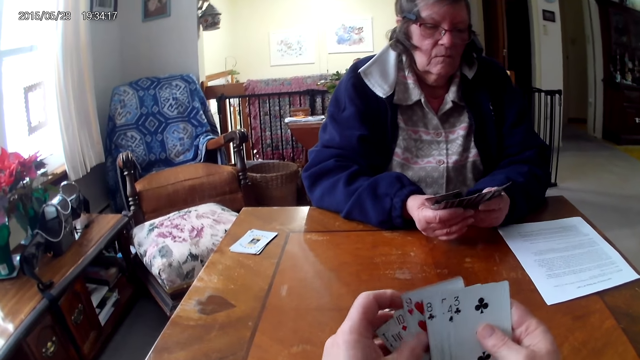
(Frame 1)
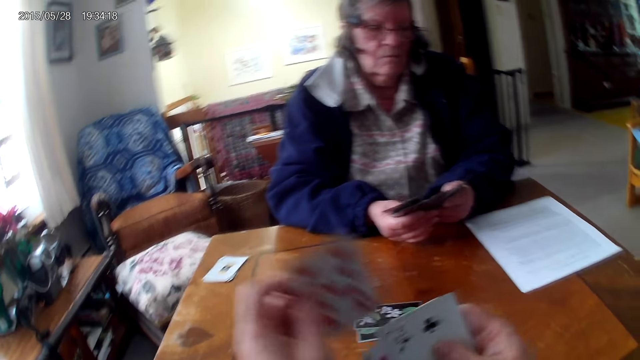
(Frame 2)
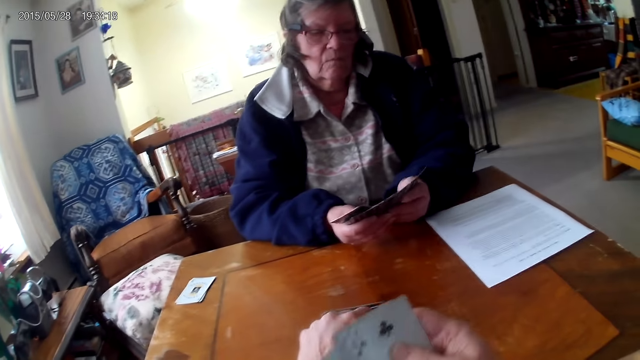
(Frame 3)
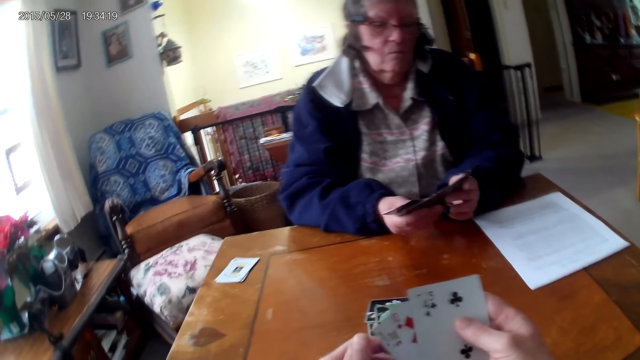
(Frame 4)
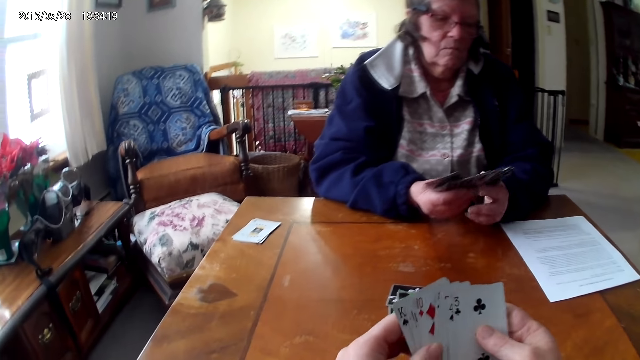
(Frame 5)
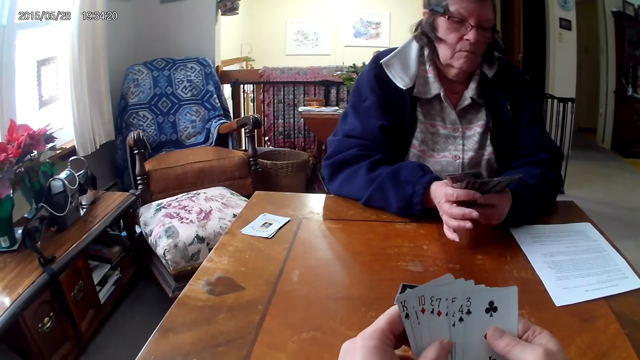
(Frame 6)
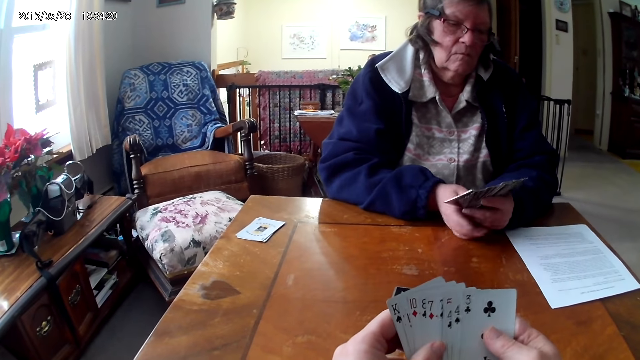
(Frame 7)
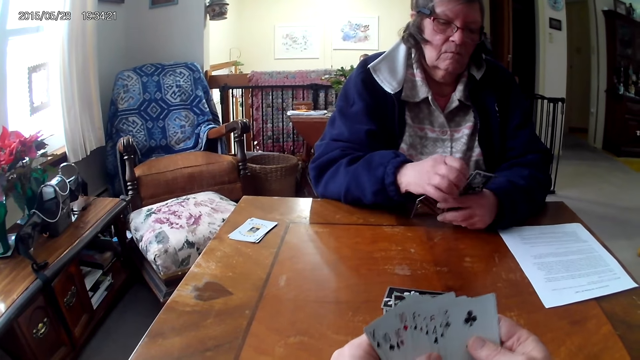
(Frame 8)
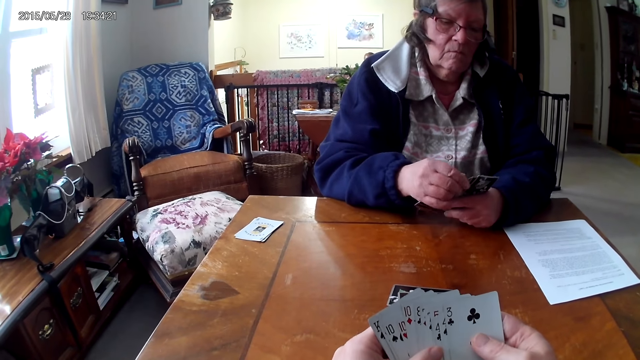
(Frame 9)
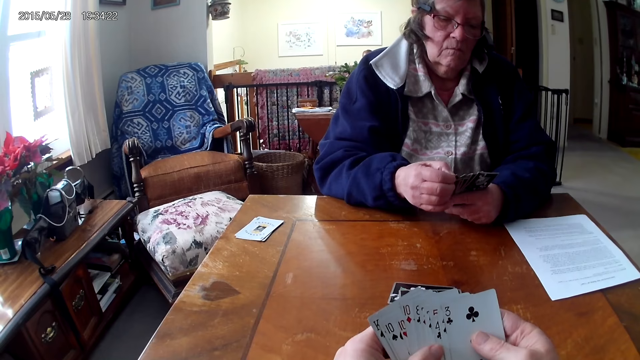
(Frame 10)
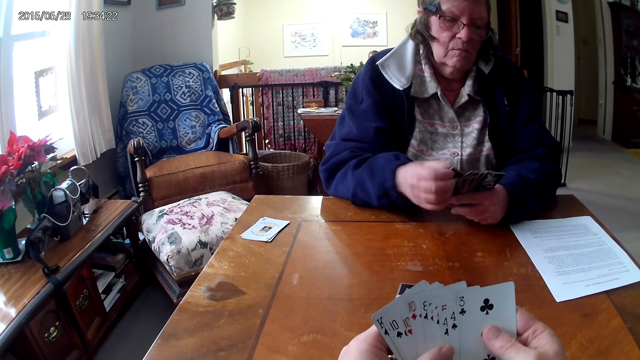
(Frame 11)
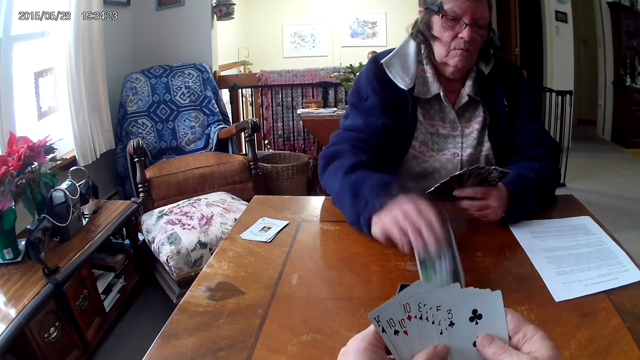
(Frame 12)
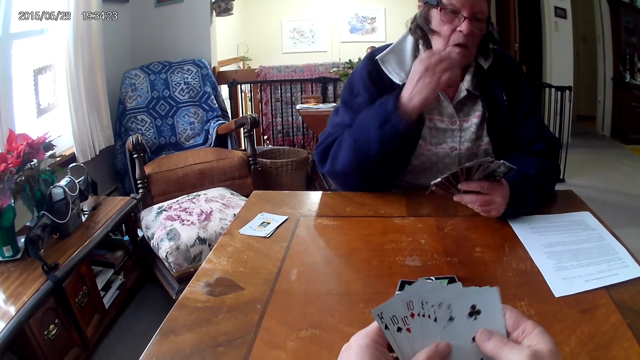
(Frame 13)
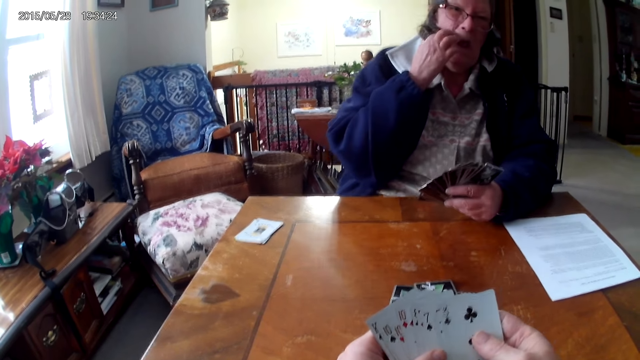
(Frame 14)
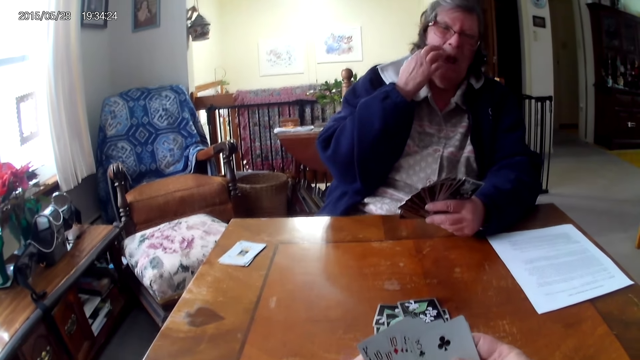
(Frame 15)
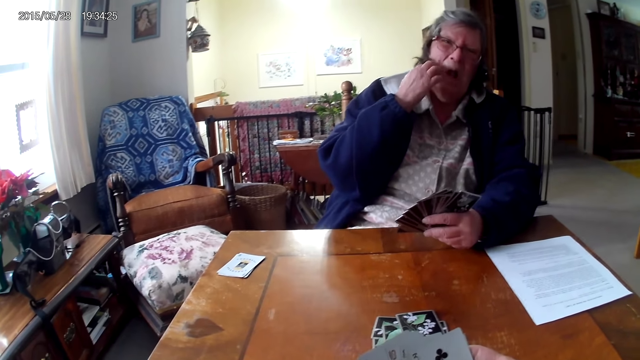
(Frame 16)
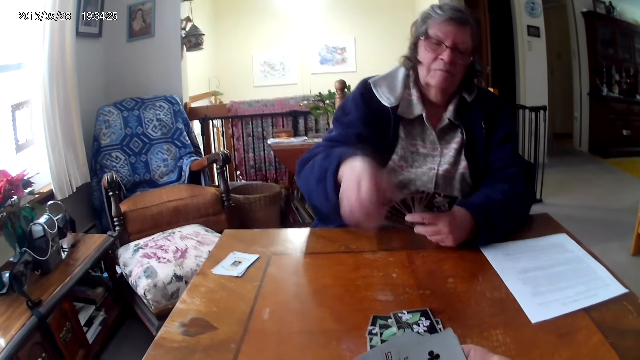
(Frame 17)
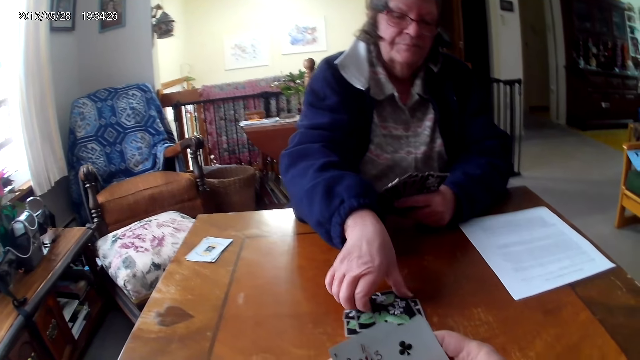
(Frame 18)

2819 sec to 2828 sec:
The camera wearer puts a card on the table. A woman puts the card on the table.

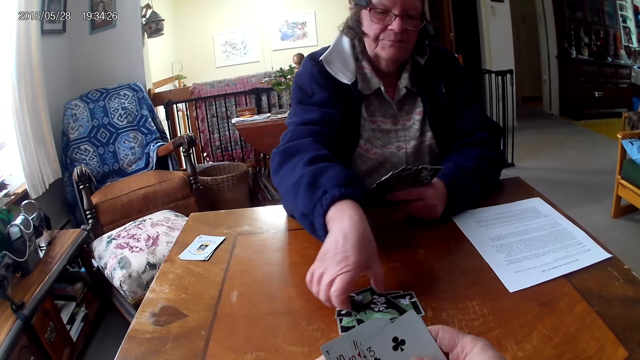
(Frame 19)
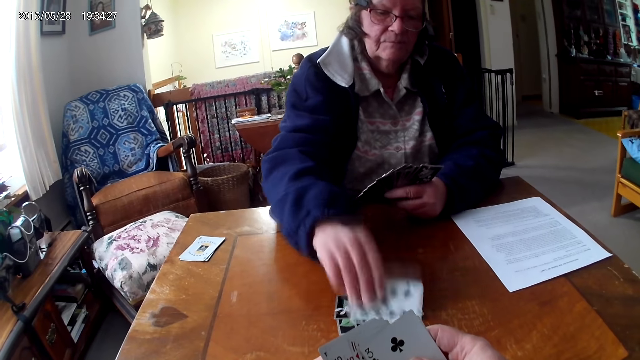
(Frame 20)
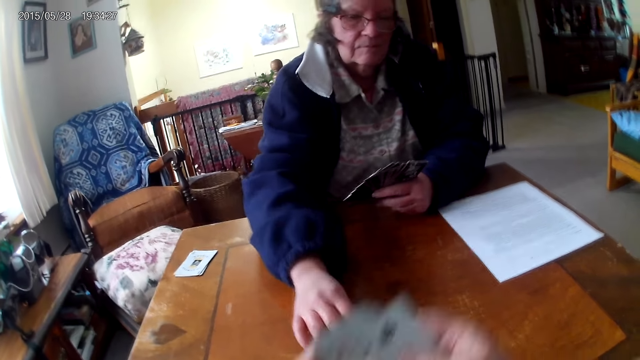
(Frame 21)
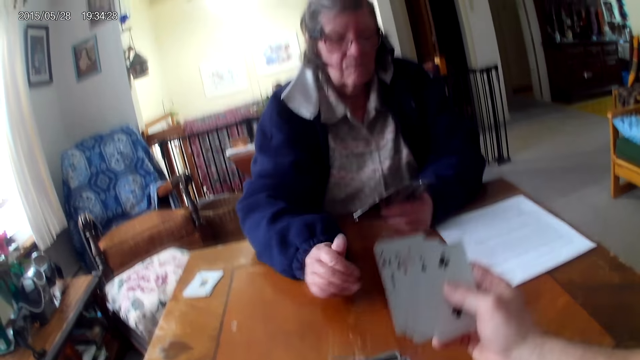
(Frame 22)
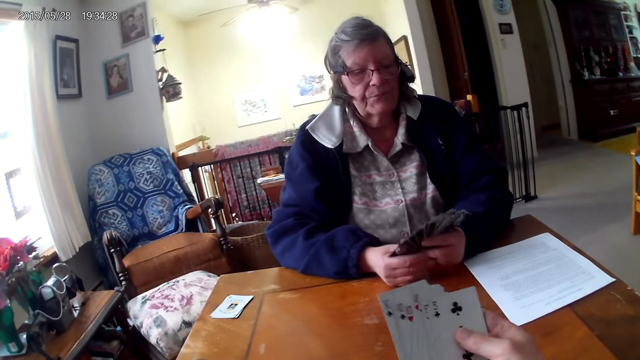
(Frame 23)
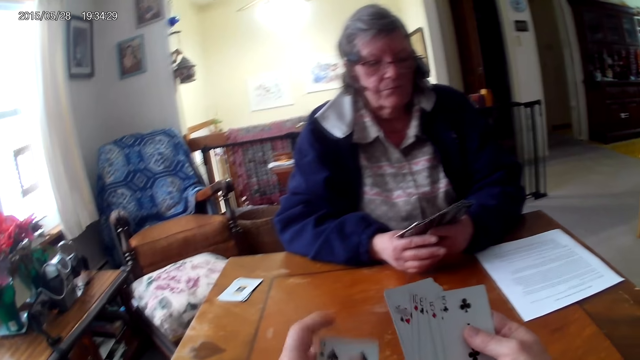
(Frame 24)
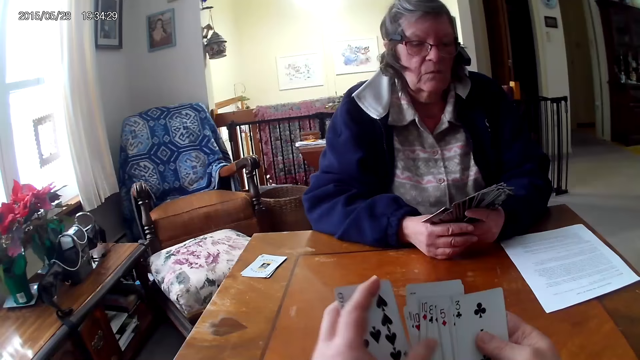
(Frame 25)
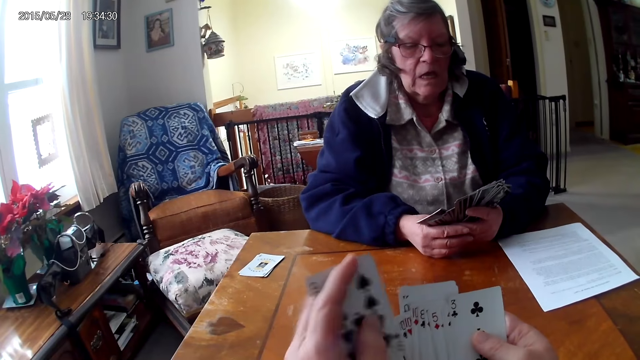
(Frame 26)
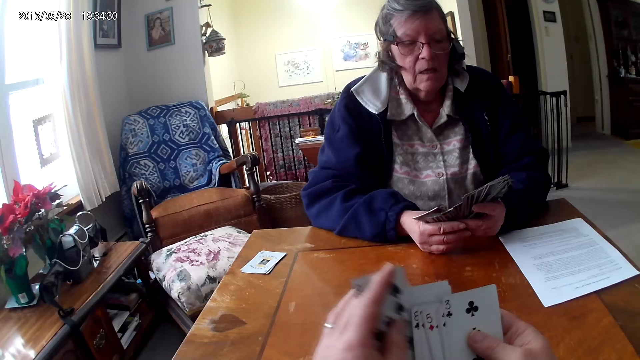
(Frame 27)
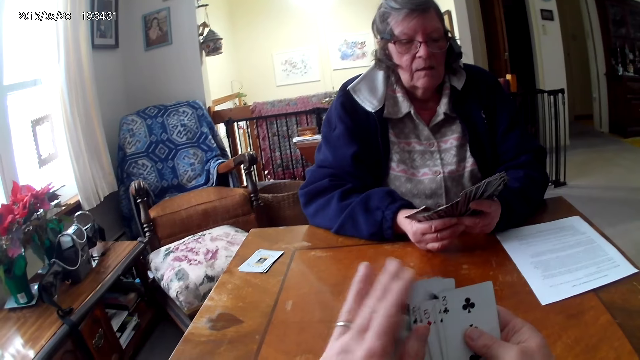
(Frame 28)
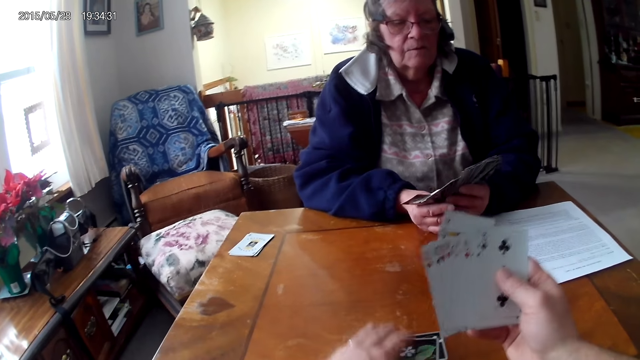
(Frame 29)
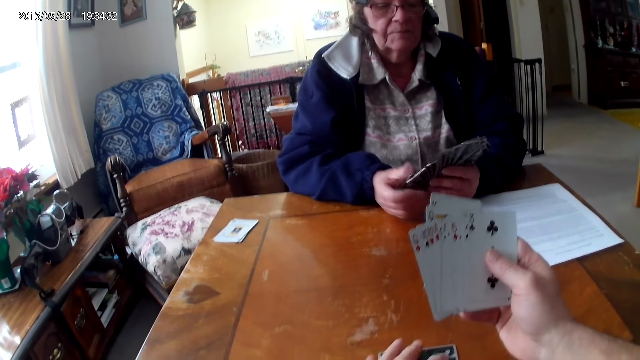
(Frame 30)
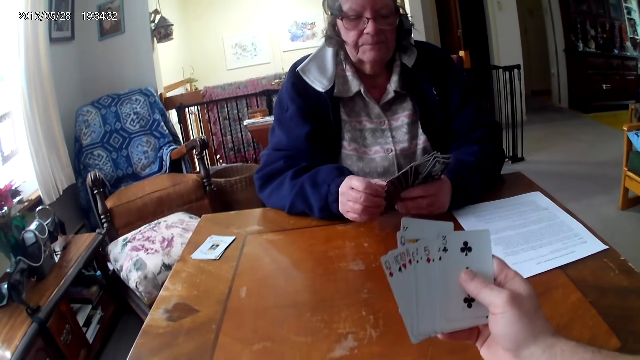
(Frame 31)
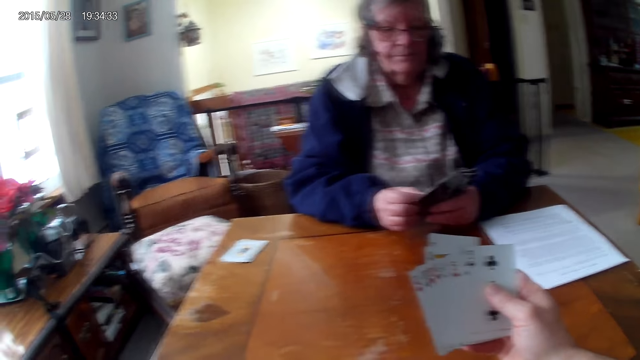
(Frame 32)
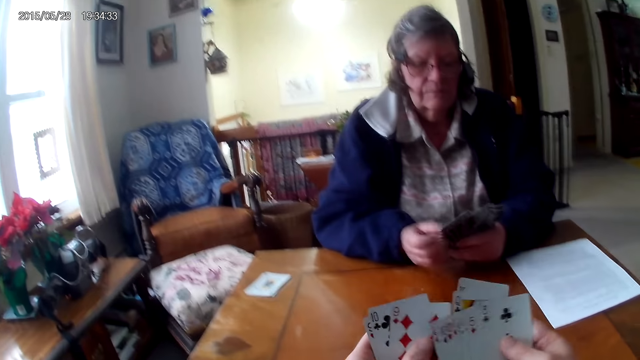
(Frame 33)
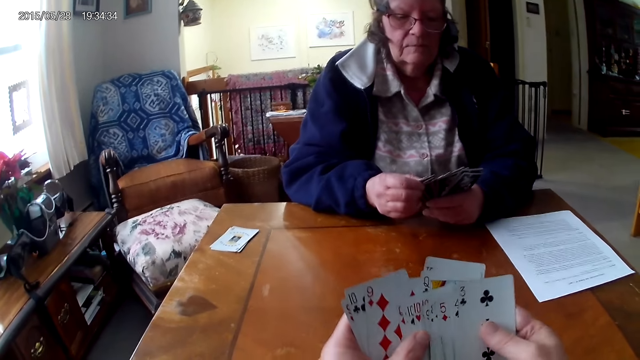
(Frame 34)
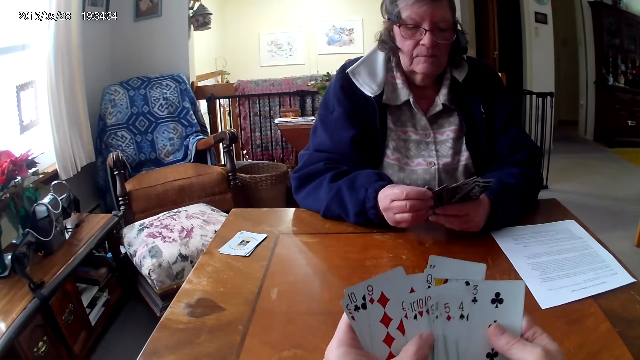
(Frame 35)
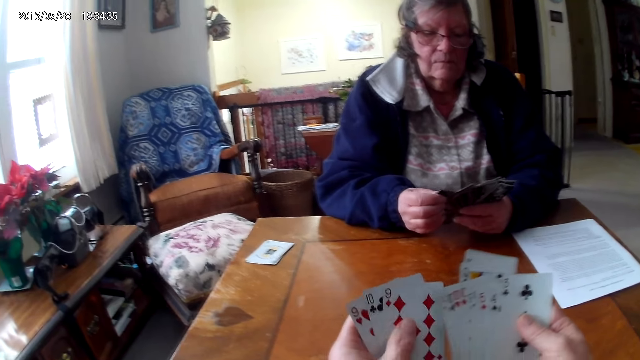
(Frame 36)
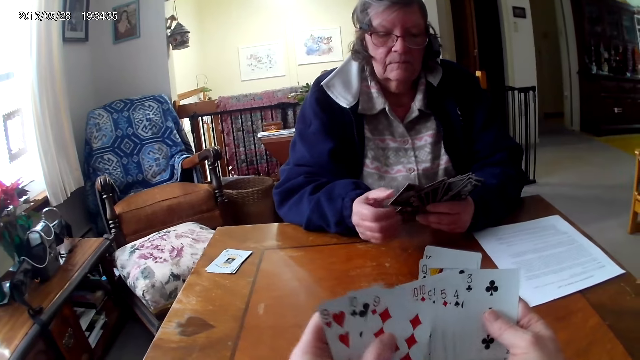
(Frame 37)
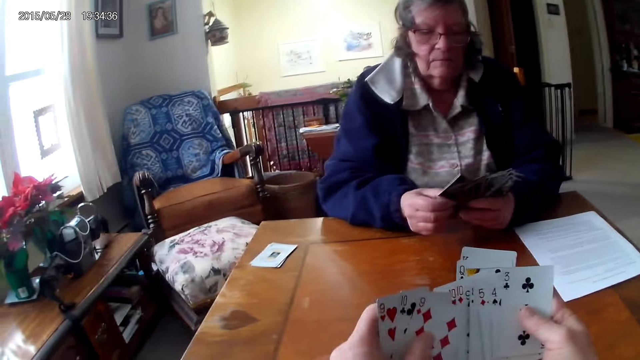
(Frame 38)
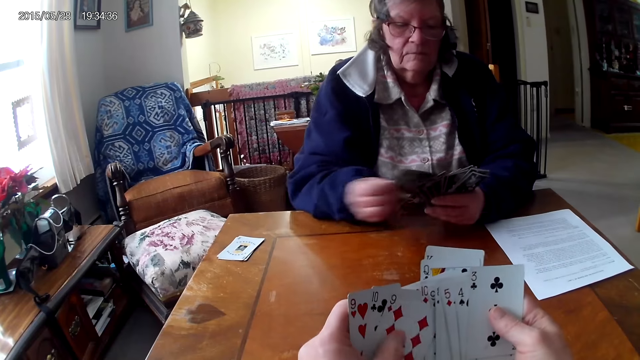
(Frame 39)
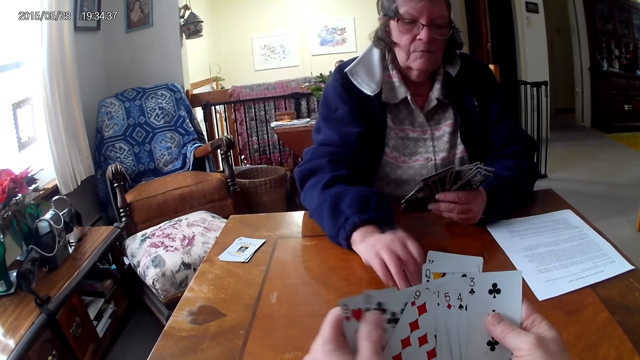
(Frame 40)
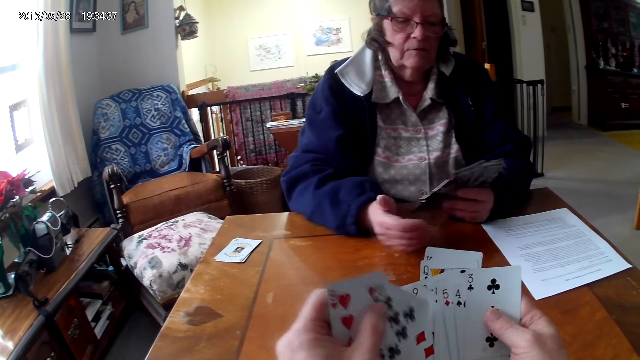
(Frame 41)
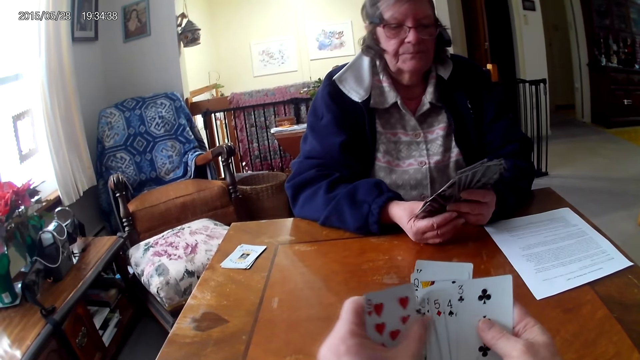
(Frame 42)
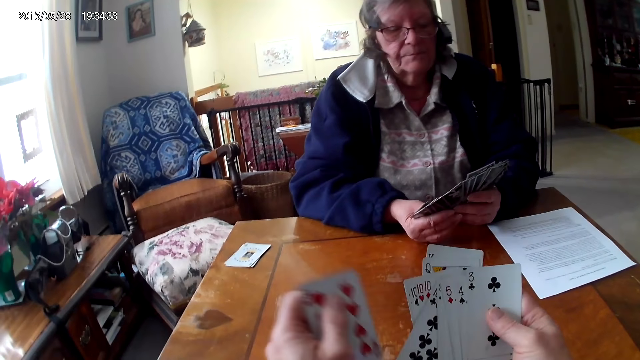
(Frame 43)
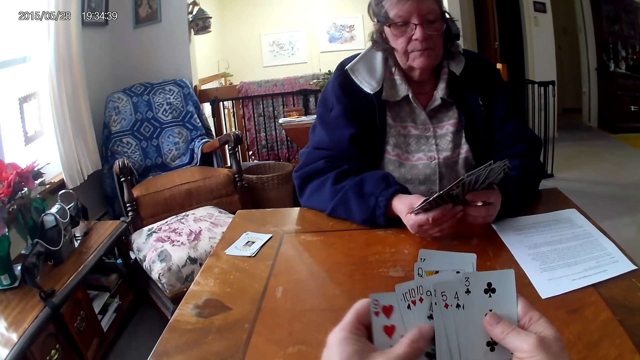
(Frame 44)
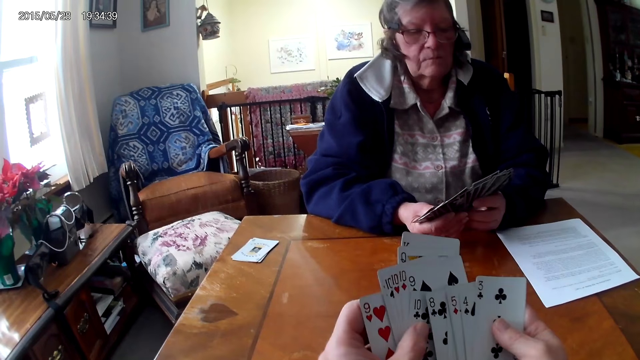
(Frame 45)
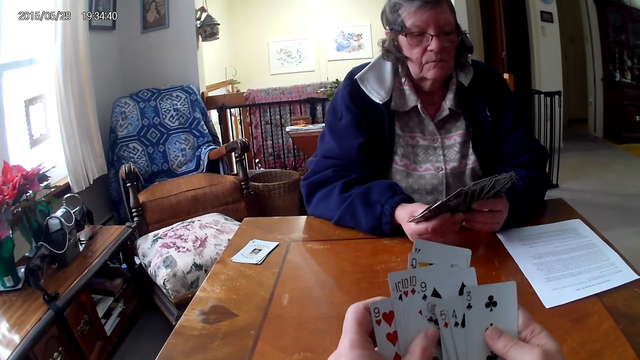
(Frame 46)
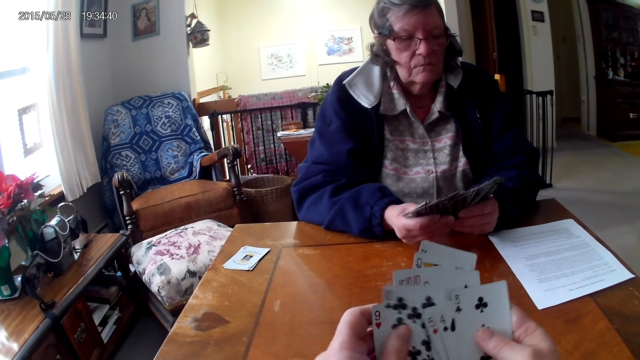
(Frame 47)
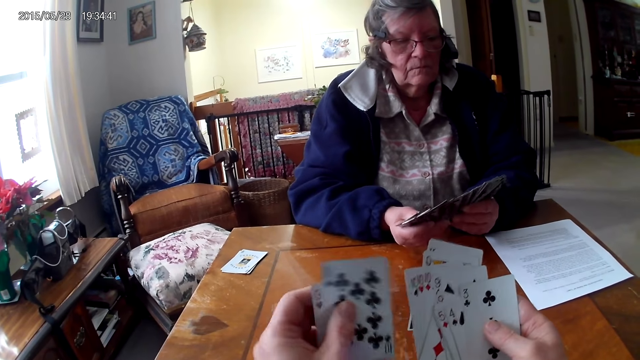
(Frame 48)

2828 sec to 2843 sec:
A woman looks at a card and pushes the cards to the camera wearer. The camera wearer arranges the cards. They pick up the cards from the table. They arrange the cards. The woman puts the card on the table. The camera wearer arranges the cards.
